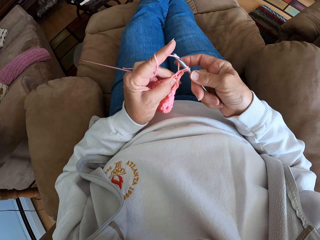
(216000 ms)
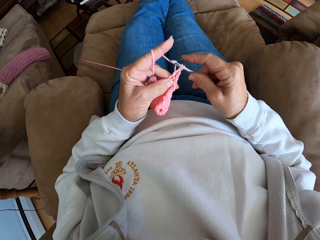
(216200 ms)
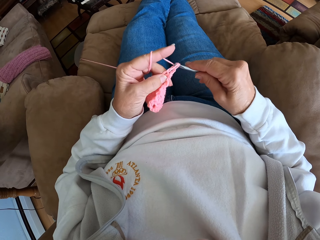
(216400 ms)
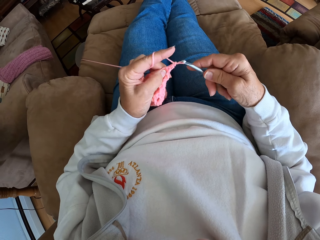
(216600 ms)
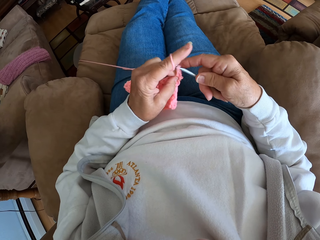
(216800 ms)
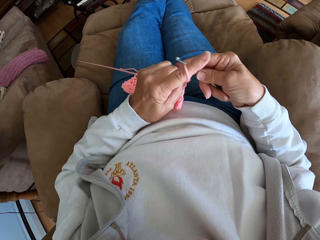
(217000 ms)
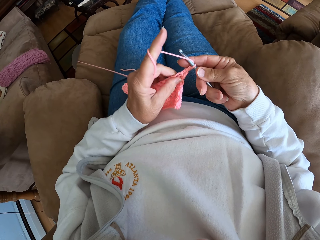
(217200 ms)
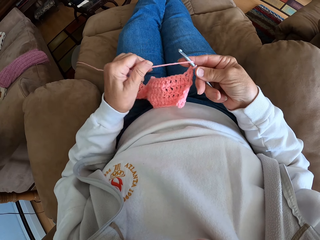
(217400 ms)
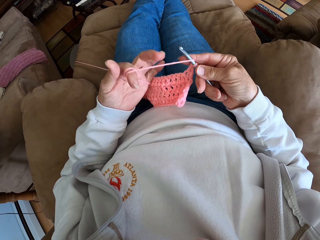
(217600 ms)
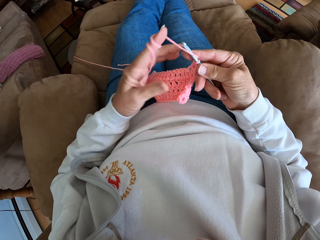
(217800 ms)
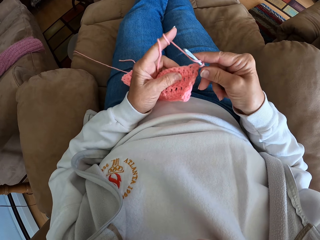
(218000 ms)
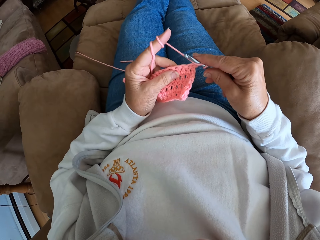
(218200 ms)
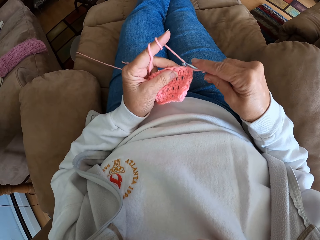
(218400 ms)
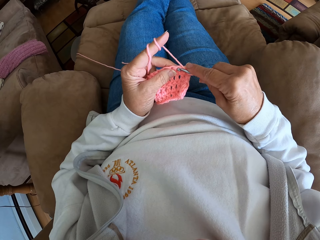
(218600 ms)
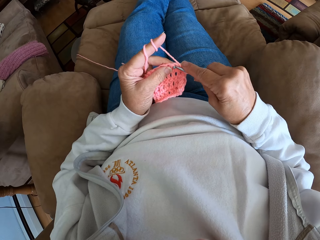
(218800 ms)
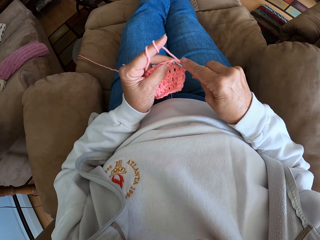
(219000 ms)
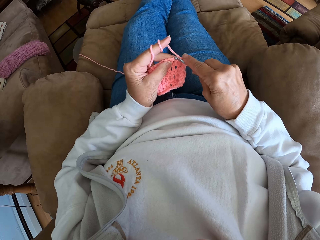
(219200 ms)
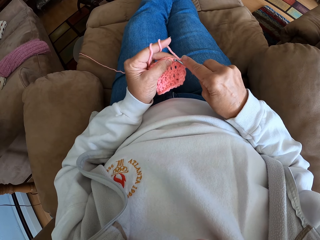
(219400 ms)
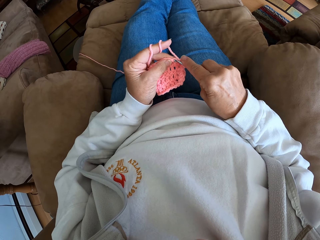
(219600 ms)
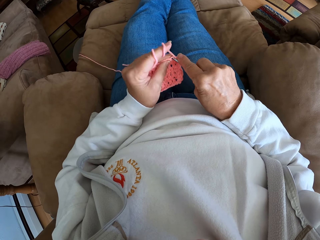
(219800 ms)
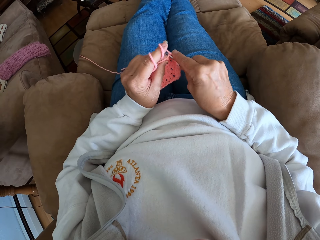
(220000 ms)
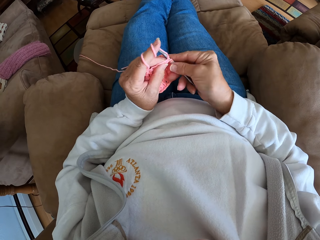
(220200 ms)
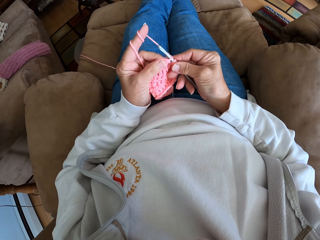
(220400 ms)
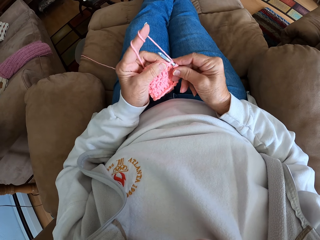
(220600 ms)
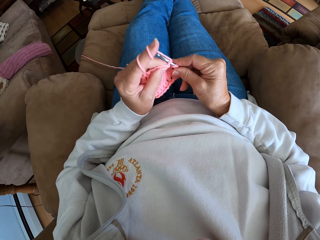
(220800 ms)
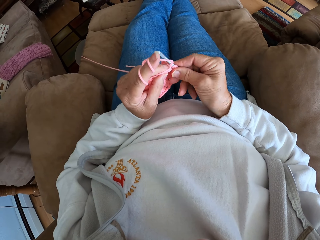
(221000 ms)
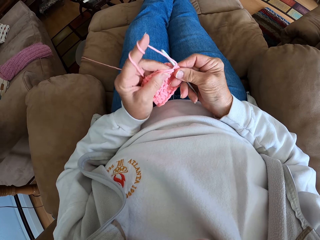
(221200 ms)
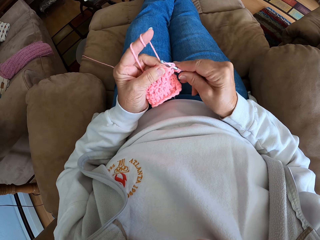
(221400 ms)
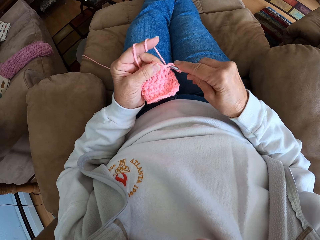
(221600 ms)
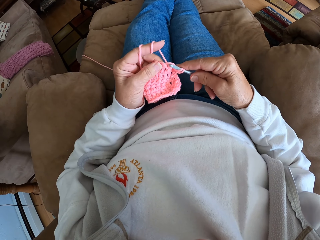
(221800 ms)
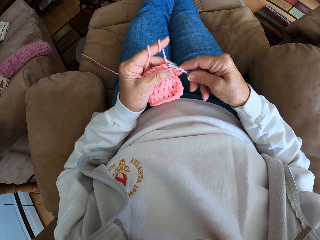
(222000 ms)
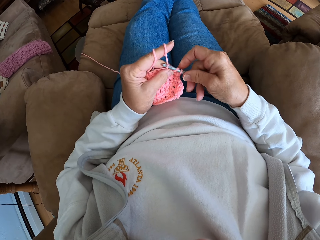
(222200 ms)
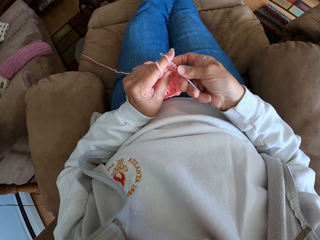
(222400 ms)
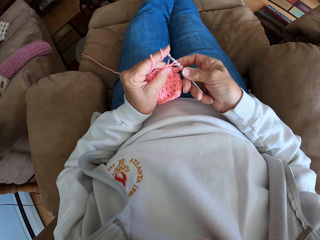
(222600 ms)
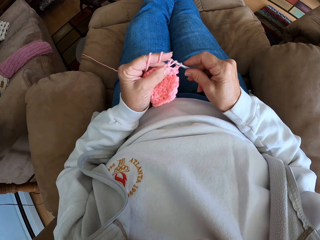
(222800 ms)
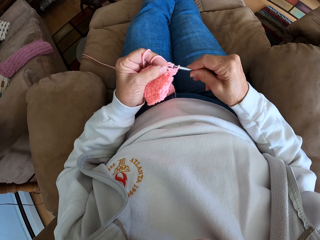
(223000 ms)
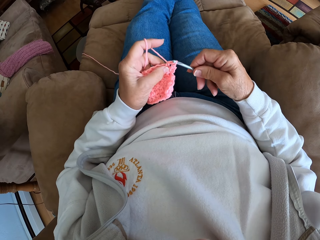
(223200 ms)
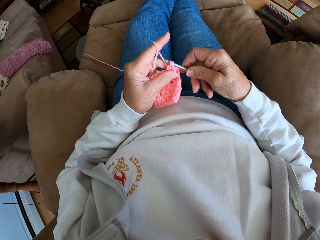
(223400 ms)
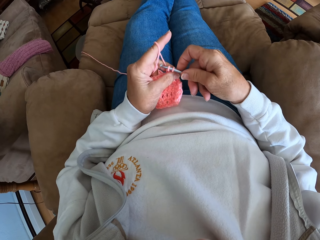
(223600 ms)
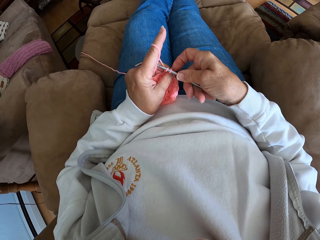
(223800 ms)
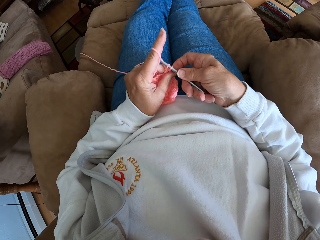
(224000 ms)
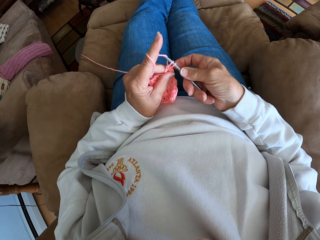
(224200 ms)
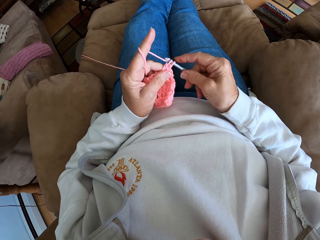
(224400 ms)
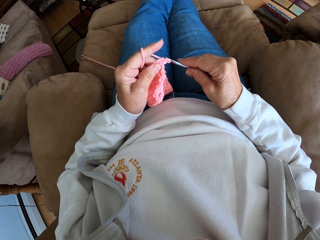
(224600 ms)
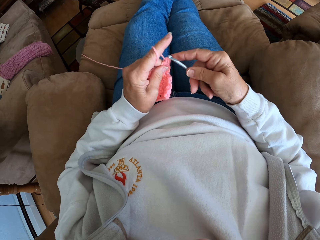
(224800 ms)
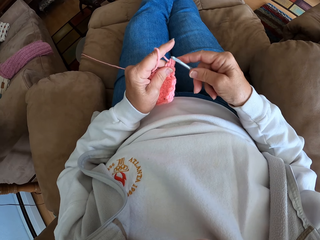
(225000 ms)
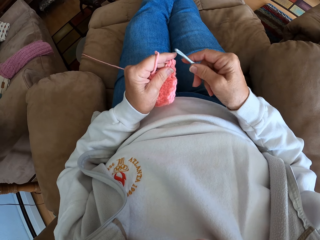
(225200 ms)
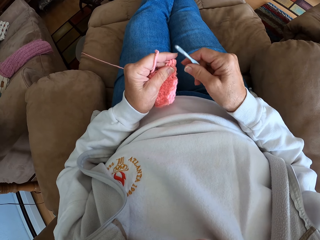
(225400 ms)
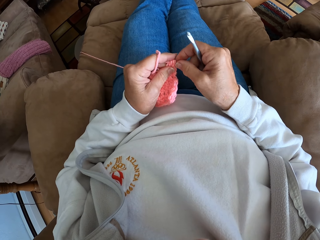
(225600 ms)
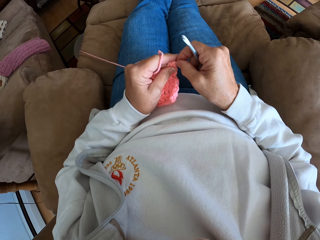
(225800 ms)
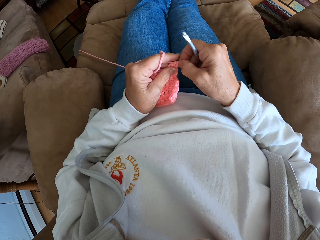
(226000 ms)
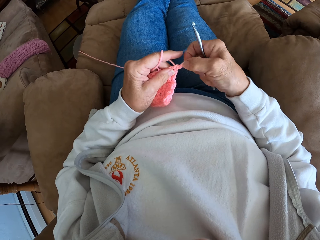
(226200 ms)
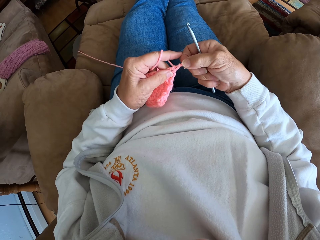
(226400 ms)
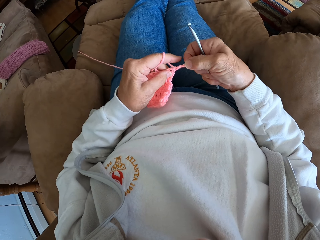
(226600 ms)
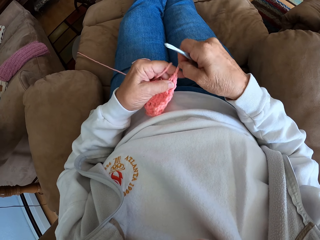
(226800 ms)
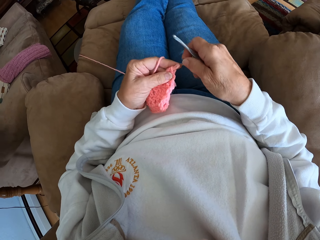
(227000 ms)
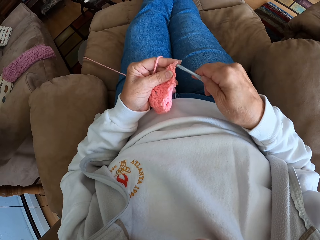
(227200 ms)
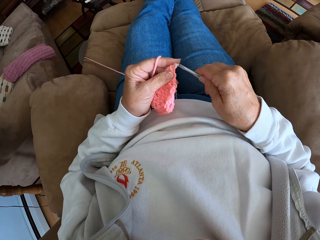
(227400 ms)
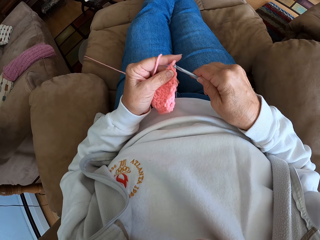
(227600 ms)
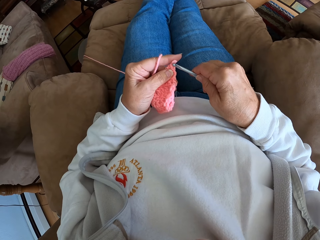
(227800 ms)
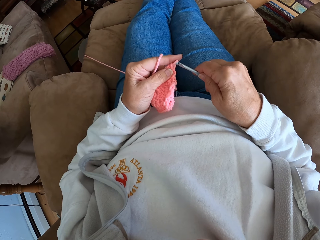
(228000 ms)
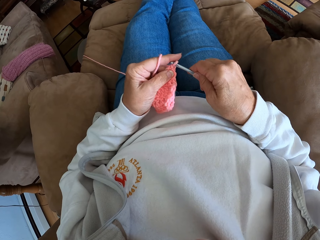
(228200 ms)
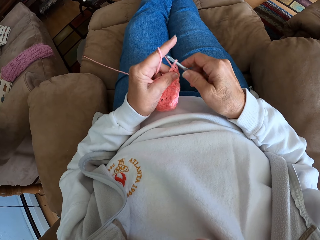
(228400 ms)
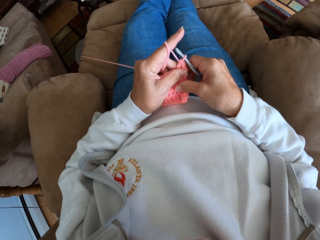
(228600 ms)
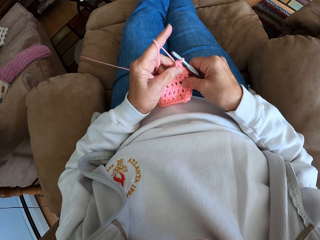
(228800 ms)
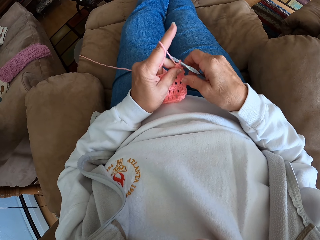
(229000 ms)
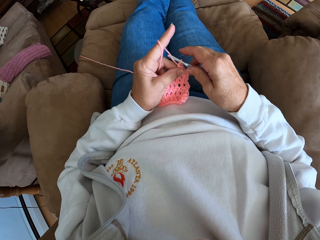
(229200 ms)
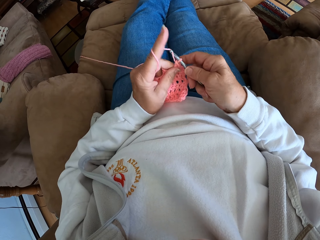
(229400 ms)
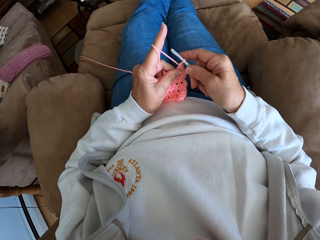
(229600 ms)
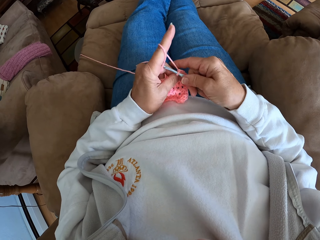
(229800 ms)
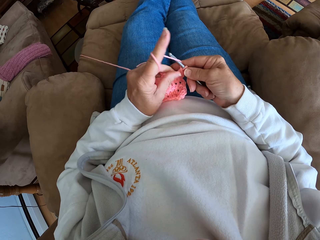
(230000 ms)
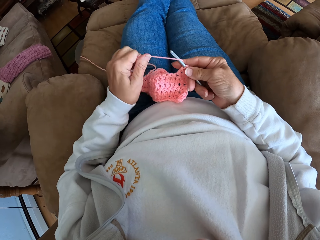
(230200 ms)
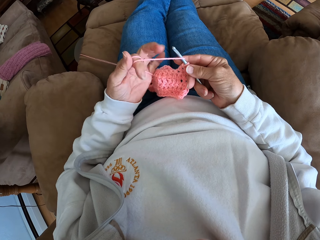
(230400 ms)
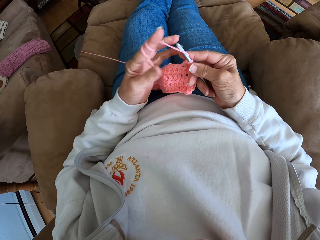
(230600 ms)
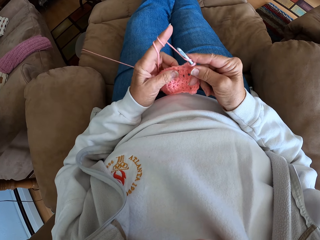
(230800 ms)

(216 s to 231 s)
The camera wearer adjusts the yarn with her left hand. She crochets with the yarn. She moves the hook off the cloth. She stretches part of the cloth wool using her right hand. She adjusts the pink crocheted fabric with her right hand. She crochets with the yarn.

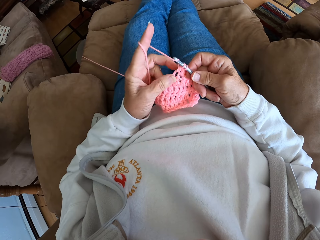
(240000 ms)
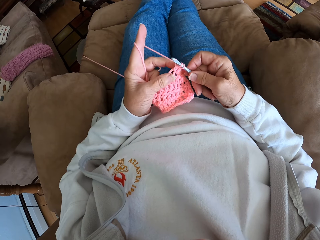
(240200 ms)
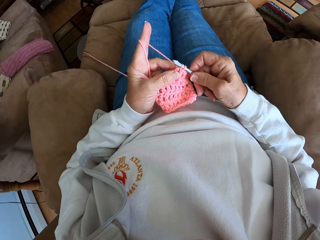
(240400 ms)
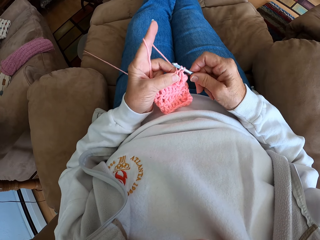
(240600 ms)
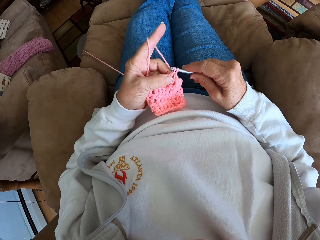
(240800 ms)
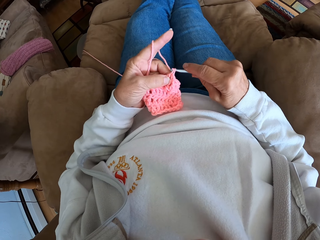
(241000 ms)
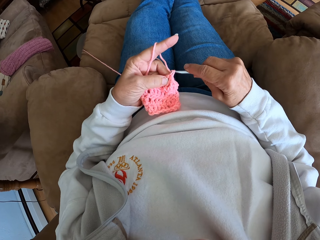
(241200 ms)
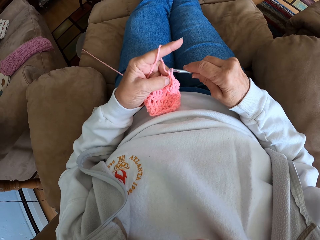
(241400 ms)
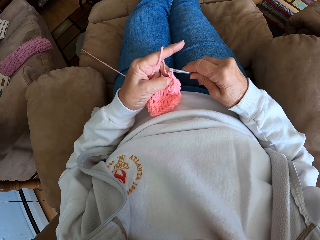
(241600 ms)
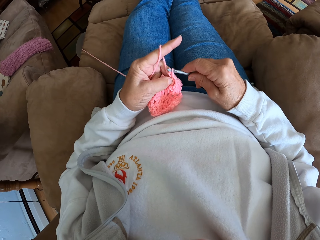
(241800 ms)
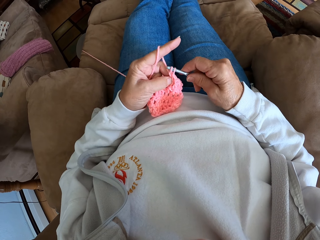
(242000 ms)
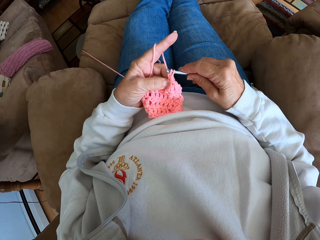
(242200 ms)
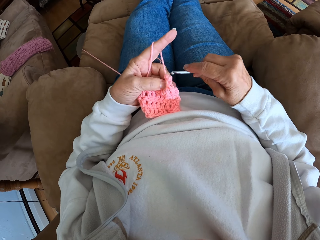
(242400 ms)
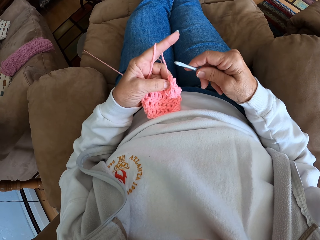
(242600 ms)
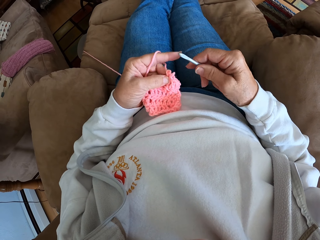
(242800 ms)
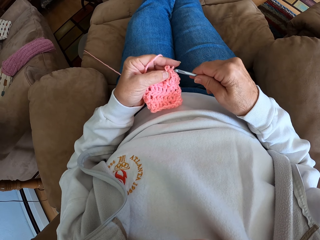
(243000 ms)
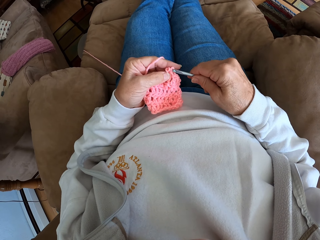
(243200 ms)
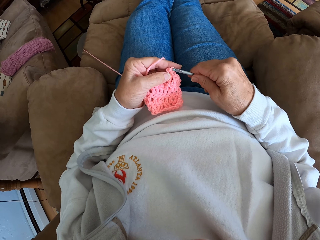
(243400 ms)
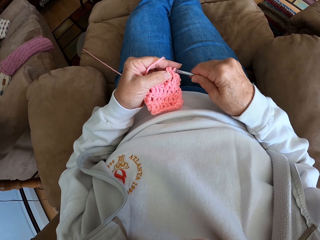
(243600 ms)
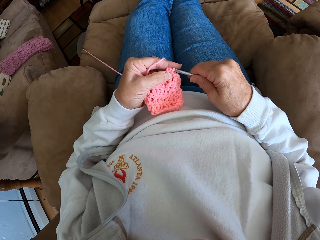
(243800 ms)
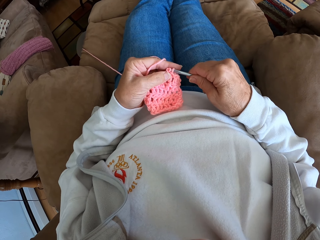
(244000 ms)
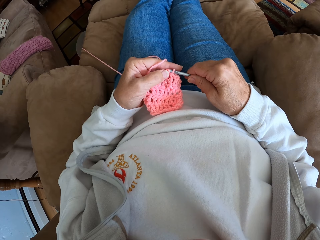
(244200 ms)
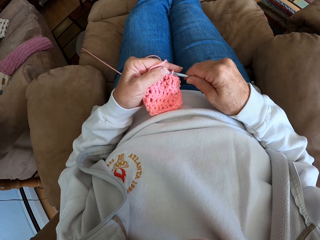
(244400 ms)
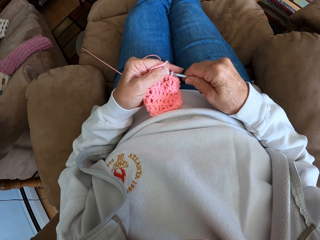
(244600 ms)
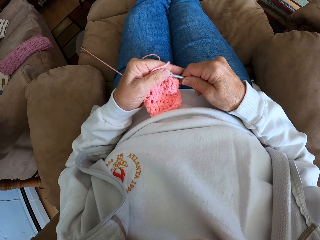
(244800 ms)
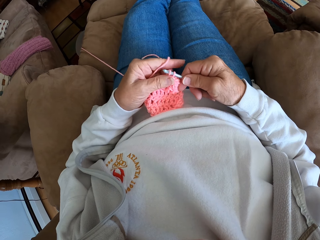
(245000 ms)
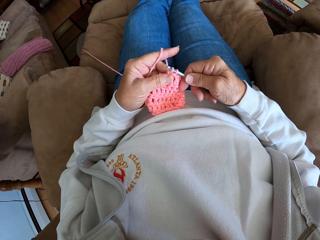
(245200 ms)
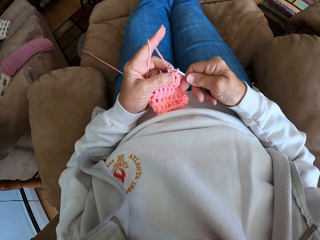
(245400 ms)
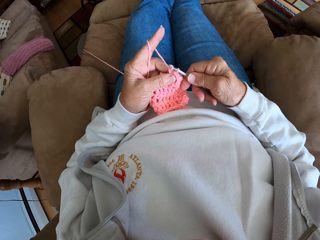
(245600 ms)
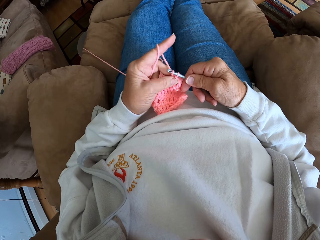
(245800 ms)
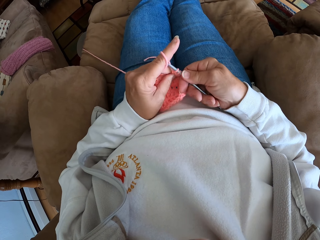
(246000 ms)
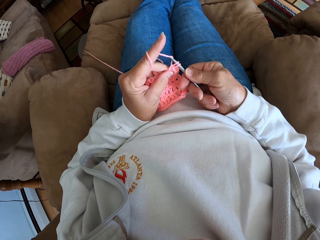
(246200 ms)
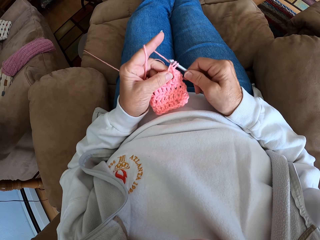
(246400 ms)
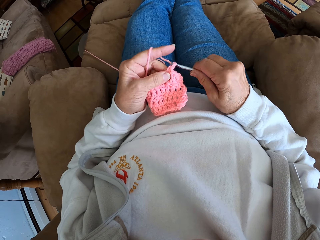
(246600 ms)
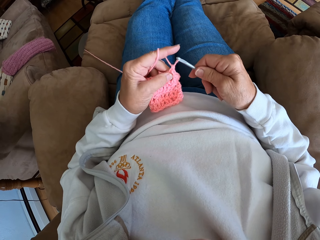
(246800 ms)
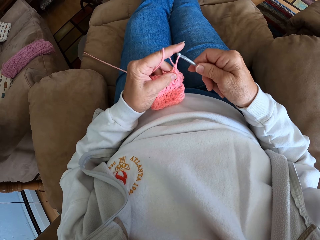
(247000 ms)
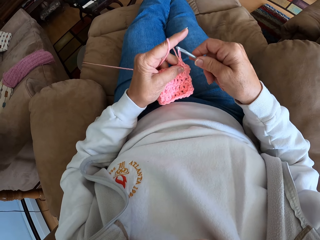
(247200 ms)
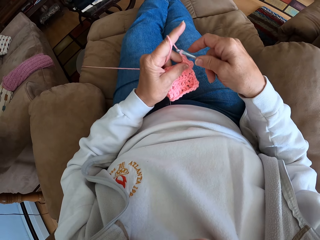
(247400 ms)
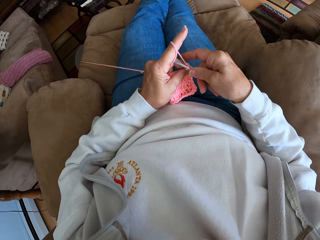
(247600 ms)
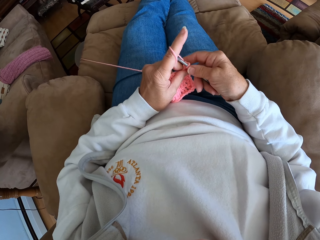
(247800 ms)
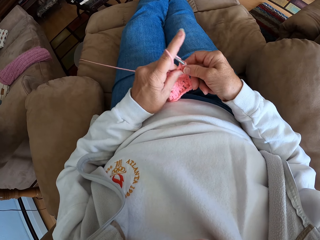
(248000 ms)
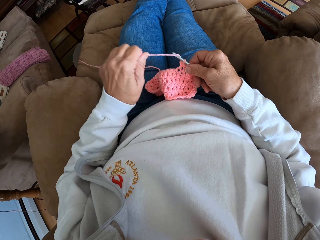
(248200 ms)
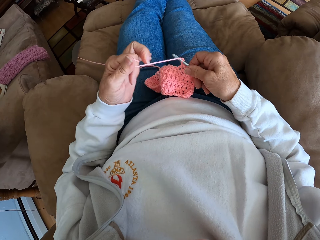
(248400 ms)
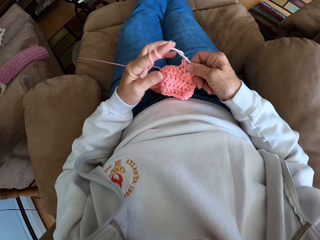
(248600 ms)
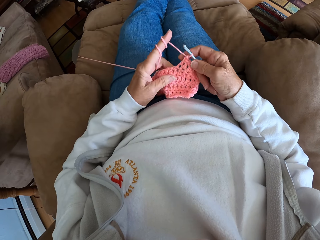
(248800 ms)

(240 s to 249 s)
The camera wearer adjusts the yarn with her left hand. She crochets with the yarn. She adjusts the yarn with her left hand.
